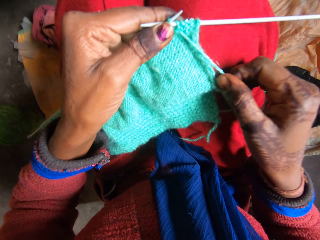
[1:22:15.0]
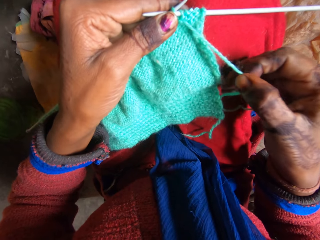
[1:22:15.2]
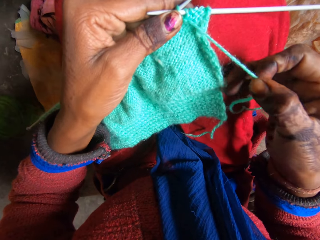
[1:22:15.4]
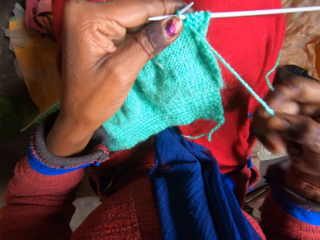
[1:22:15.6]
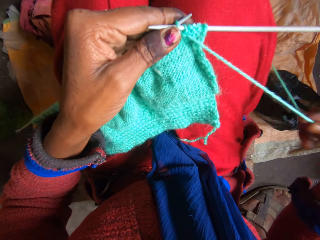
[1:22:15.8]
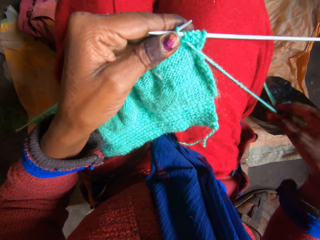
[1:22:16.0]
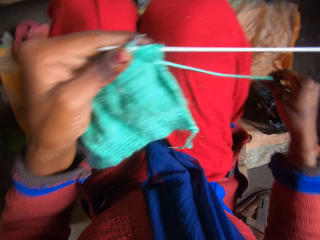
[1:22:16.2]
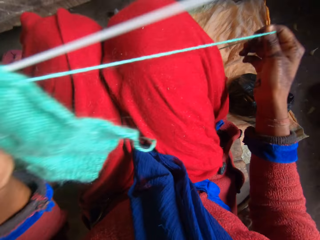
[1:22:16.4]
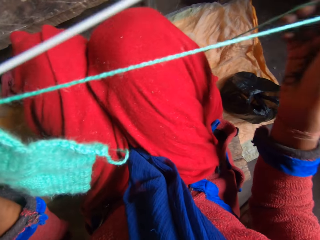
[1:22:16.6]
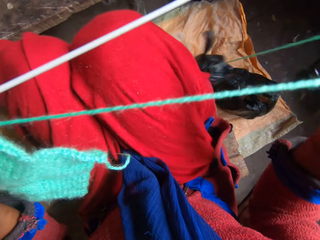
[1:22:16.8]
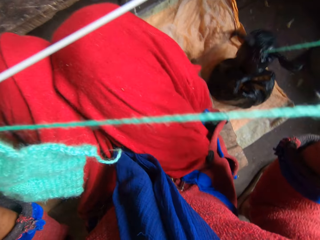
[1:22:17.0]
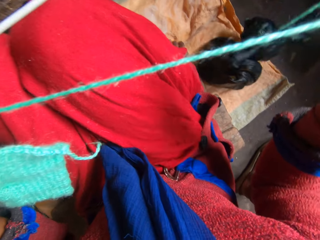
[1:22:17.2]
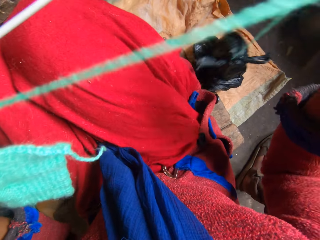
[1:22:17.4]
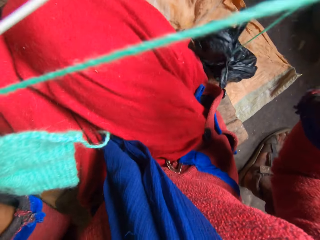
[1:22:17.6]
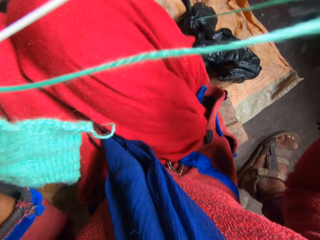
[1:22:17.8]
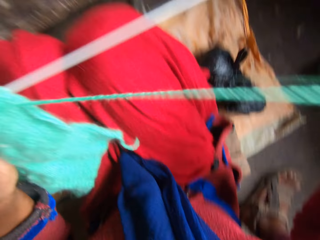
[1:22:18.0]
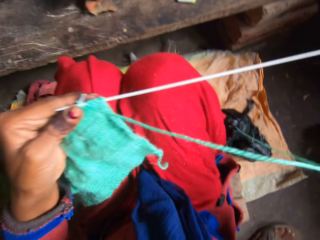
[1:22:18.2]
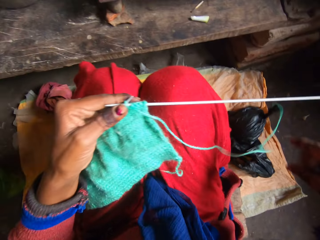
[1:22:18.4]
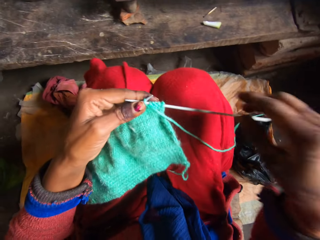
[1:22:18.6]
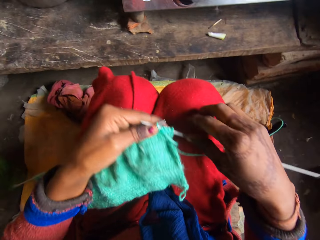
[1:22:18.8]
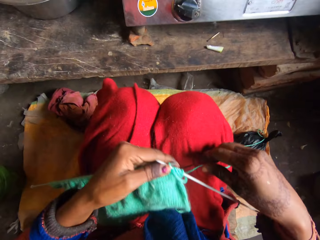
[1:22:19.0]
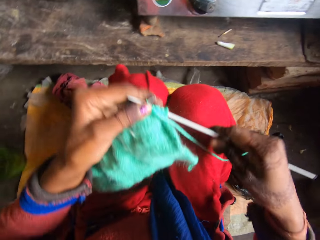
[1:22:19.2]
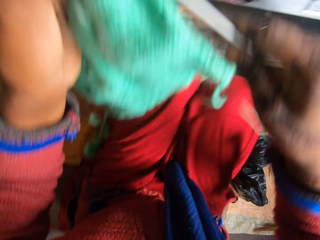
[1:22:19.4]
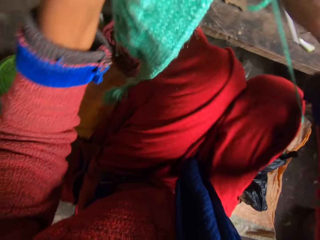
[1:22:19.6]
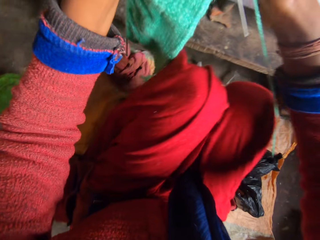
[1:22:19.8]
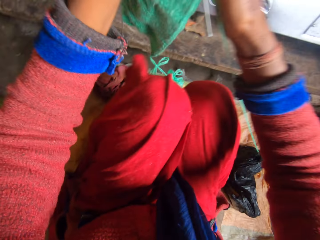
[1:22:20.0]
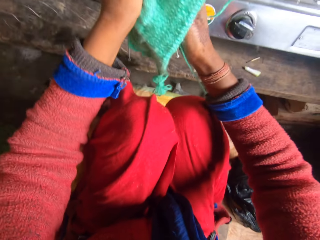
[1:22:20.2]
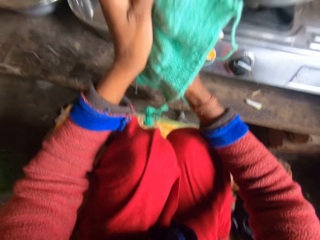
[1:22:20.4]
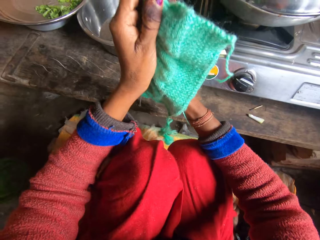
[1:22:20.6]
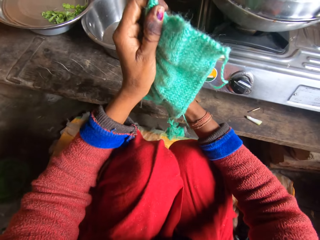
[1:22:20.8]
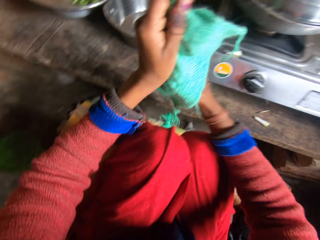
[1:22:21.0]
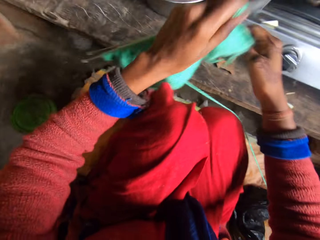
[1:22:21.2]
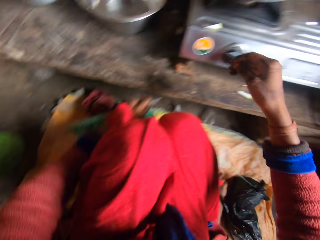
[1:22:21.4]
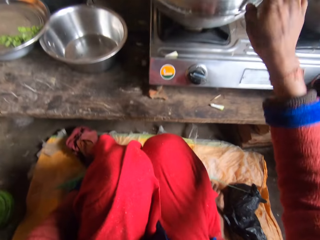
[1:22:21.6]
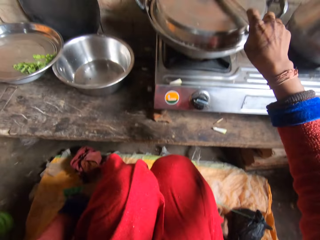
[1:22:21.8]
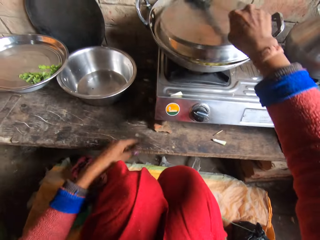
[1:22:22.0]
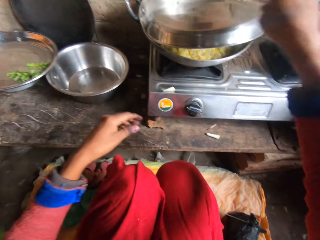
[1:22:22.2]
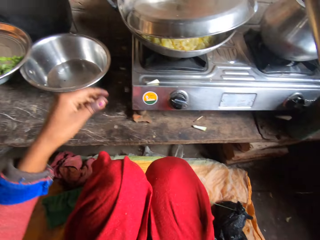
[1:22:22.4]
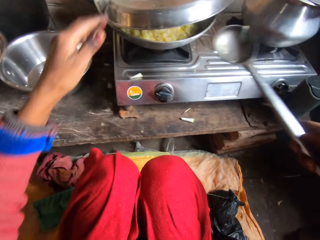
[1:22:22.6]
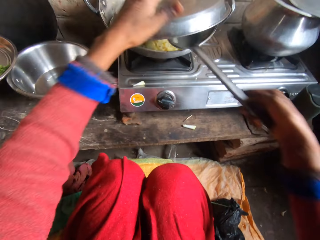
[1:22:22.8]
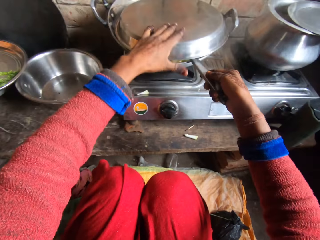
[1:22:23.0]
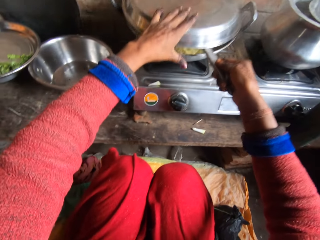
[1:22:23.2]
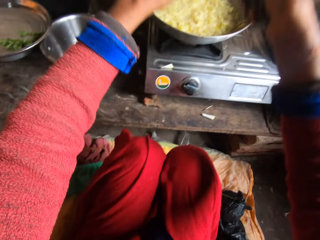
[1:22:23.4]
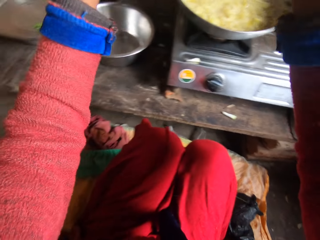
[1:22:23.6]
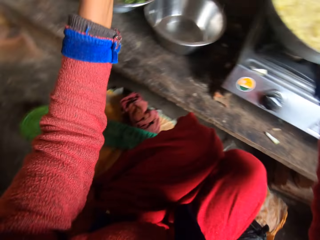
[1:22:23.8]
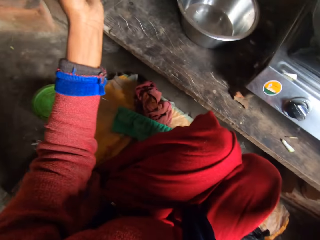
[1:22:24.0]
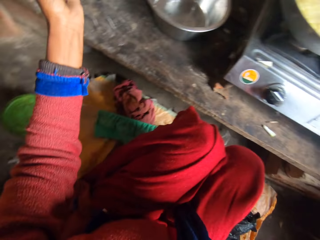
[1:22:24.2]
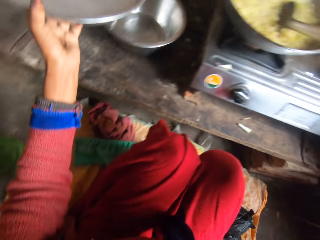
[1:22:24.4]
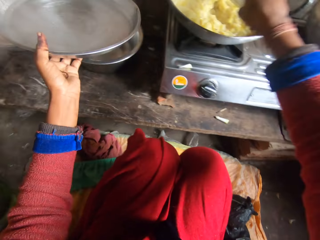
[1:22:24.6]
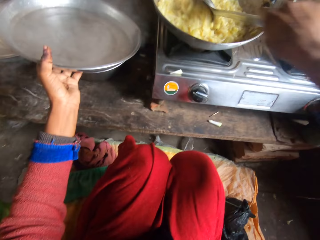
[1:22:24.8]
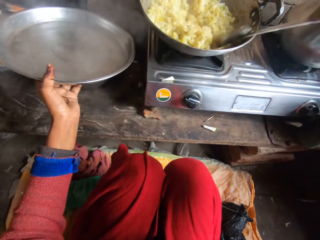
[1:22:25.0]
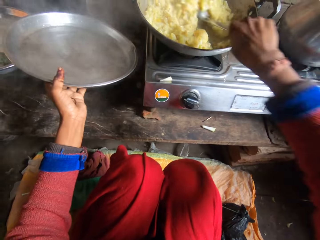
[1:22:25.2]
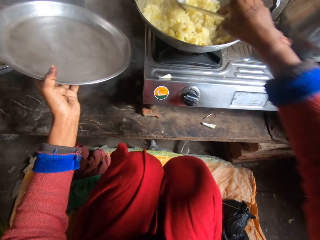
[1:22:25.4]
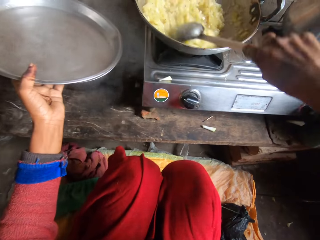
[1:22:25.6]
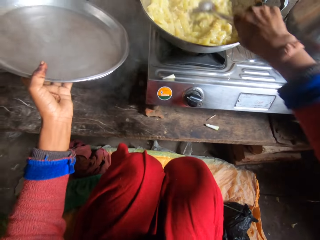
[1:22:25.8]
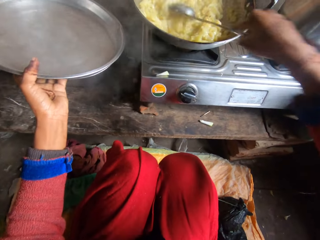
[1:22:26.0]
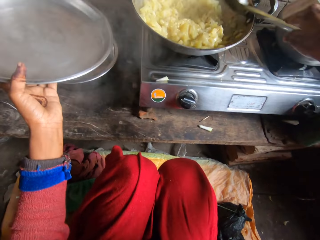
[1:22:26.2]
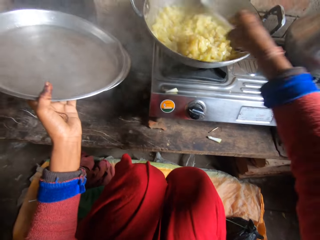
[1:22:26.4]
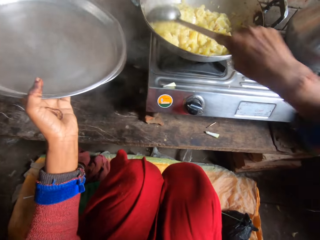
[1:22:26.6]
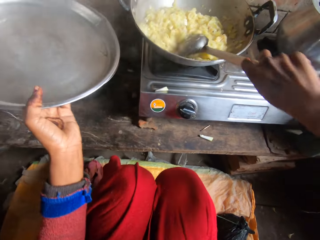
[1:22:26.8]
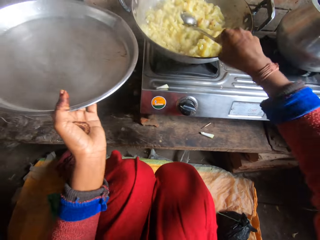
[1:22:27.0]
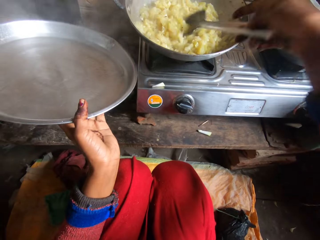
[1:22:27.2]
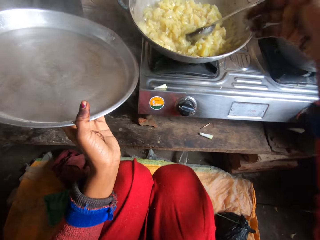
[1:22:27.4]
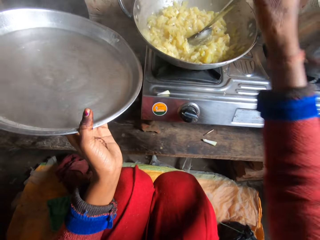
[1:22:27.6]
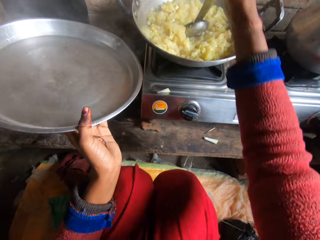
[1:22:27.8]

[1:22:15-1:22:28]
The camera wearer adjusts the knitting thread and holds the fabric. They pull out more thread from the nylon. They hold up the fabric. They put the knitted fabric and needle on the floor. They pick up the cooking spoon on a pot on the cooker. They open the cover of the pot with the spoon. They stir the food in the pot with the spoon.

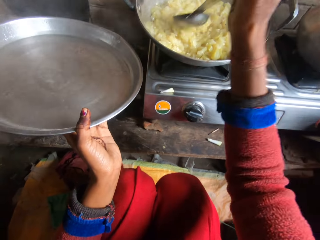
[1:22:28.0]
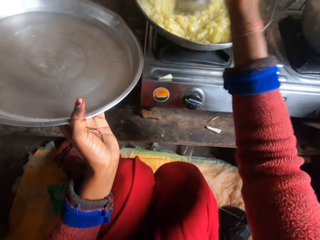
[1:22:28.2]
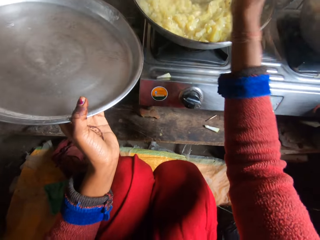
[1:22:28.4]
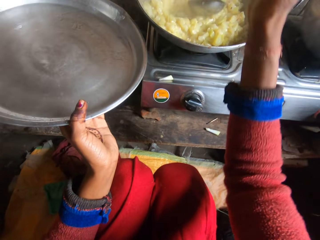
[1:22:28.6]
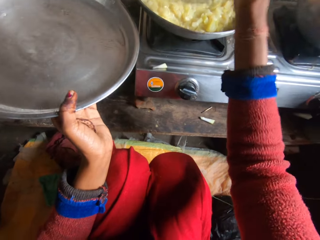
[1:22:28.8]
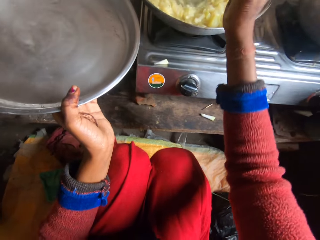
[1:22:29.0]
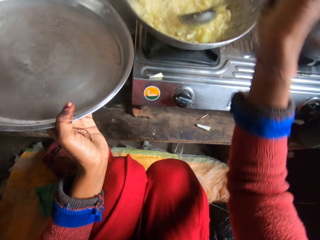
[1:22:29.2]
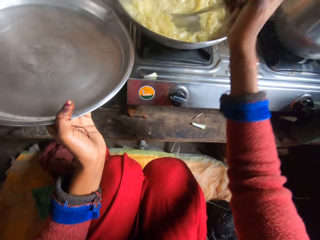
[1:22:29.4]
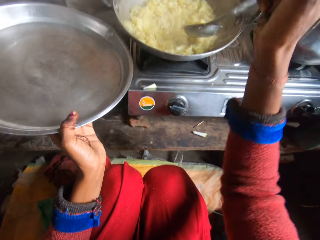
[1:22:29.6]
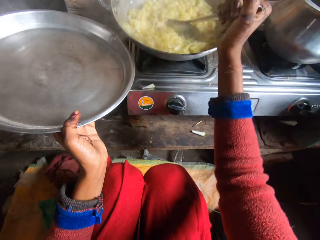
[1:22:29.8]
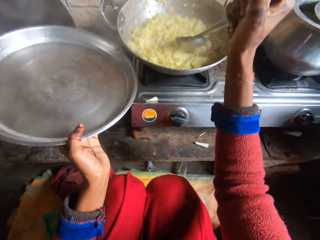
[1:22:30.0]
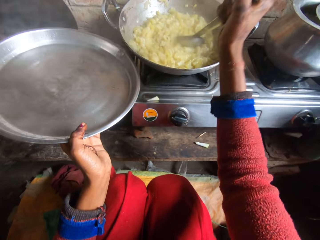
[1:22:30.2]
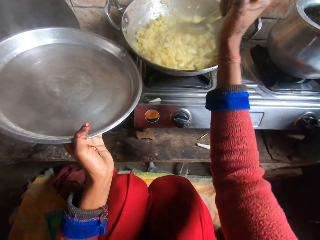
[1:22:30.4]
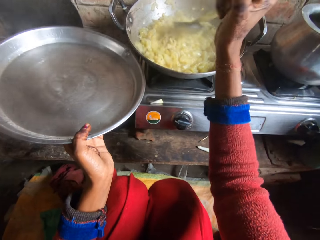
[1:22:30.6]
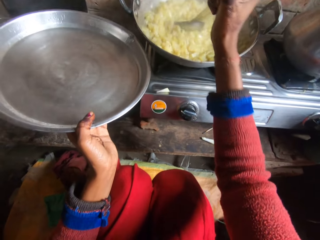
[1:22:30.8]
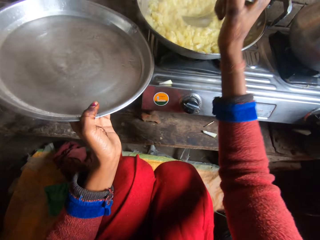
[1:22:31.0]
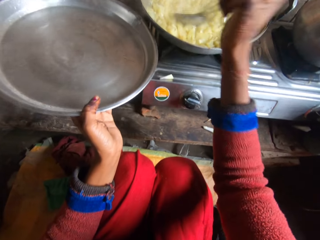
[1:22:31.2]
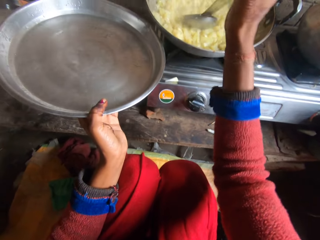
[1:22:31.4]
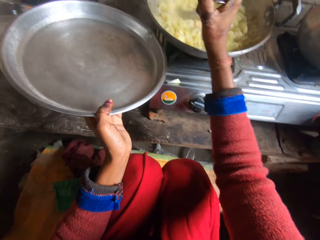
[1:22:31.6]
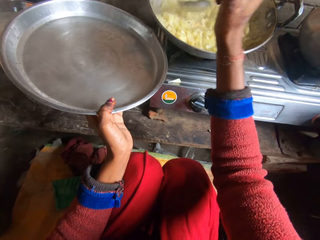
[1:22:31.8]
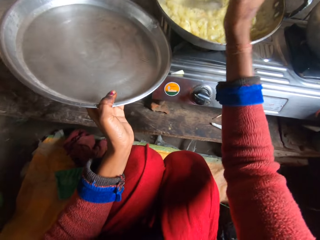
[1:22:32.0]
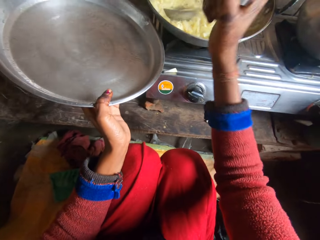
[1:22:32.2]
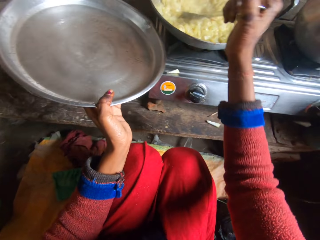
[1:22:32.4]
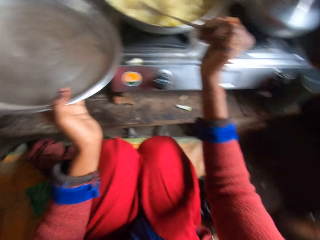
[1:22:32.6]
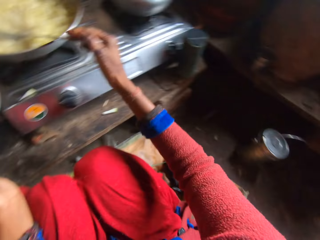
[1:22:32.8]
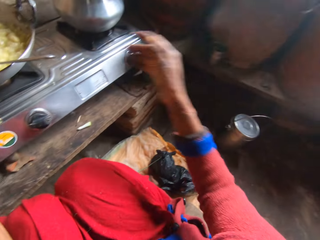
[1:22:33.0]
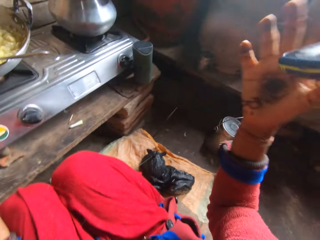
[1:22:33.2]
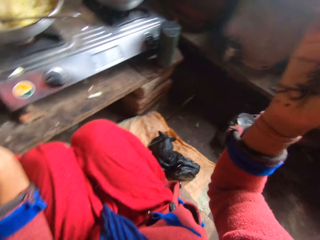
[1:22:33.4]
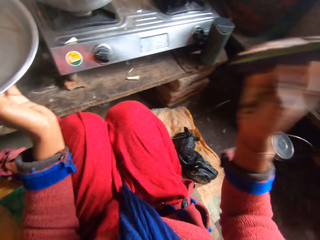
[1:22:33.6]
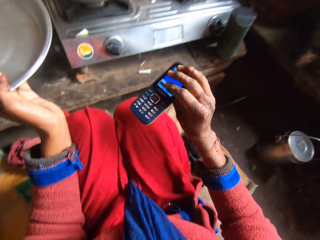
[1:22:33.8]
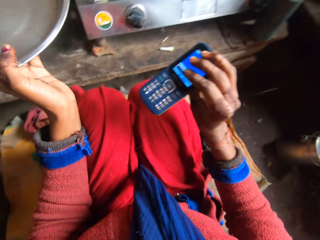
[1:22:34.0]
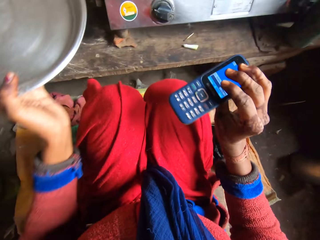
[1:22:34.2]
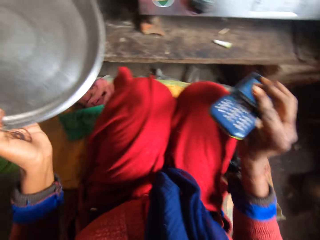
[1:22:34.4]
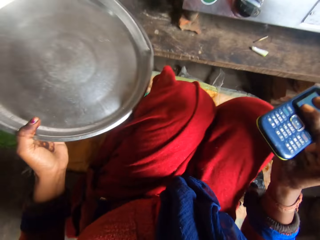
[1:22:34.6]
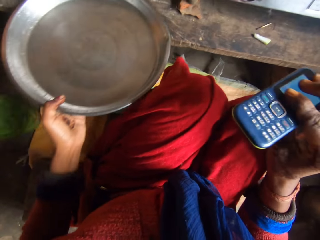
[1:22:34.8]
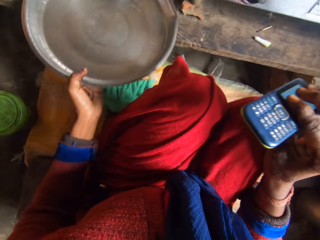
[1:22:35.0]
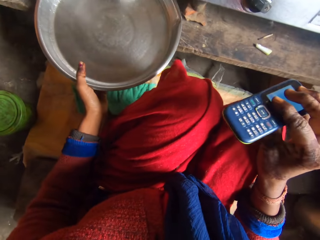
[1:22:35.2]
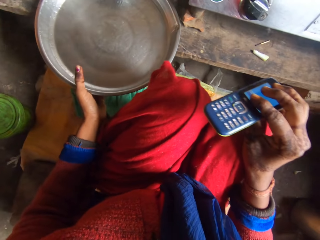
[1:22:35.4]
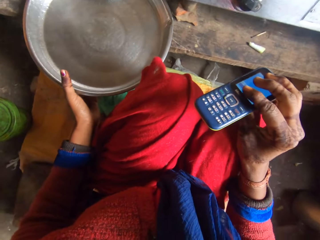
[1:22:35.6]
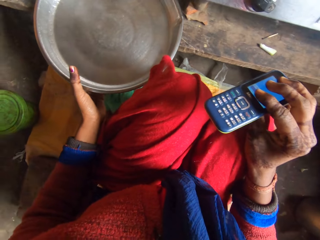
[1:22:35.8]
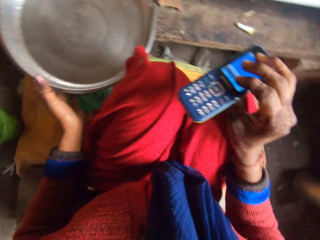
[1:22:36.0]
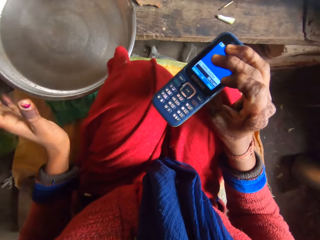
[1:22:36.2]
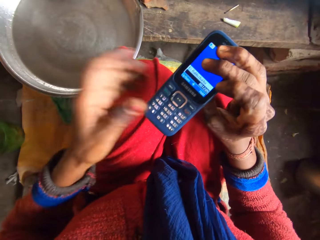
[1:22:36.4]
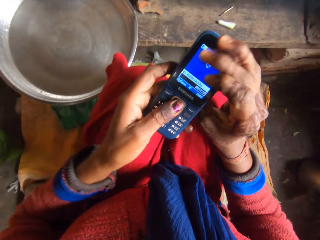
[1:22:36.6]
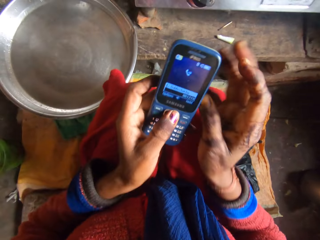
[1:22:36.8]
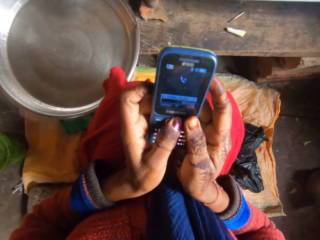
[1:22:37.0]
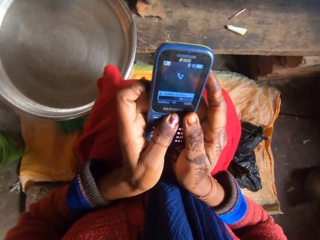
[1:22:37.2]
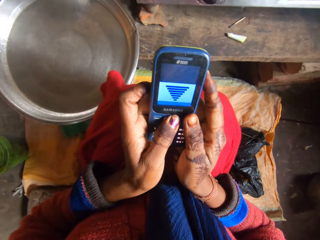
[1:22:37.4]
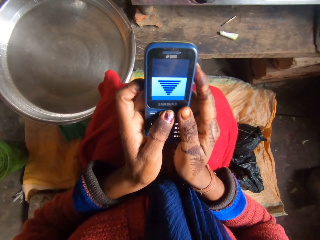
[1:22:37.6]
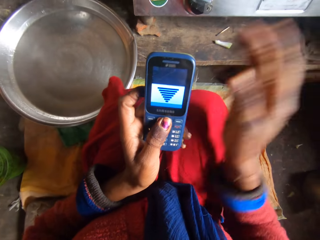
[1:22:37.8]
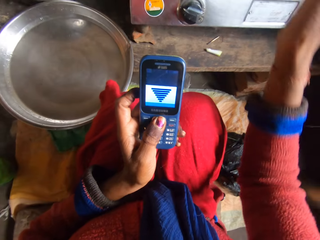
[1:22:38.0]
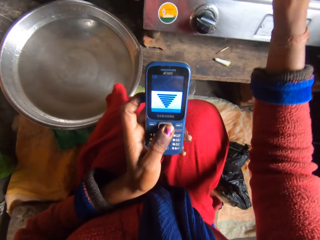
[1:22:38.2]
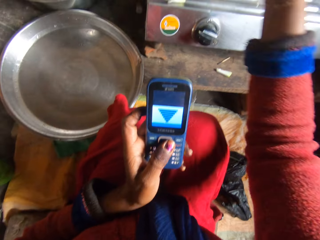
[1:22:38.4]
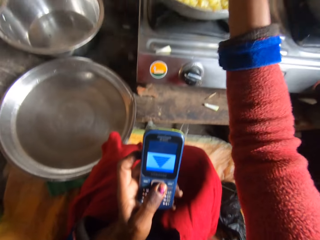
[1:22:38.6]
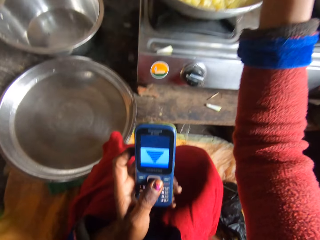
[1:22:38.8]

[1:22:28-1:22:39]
The camera wearer smashes the food with the cooking spoon. She holds the tray. She smashes the food with the cooking spoon. She collects her phone from someone behind her. She holds the phone. She drops the cover of the pot on the table. She puts the tray on the table. She holds the phone with both hands and presses her phone.
